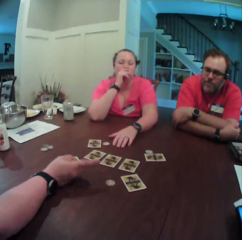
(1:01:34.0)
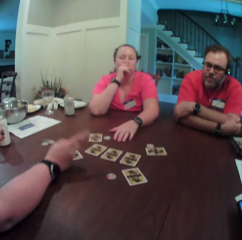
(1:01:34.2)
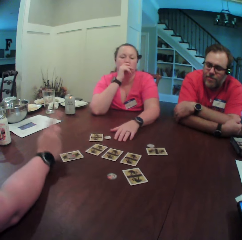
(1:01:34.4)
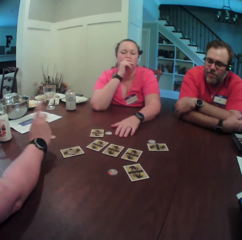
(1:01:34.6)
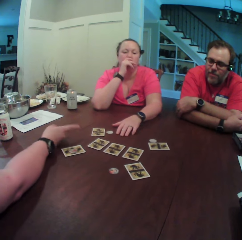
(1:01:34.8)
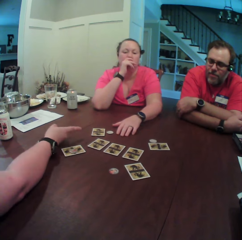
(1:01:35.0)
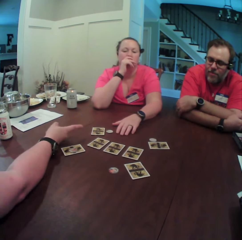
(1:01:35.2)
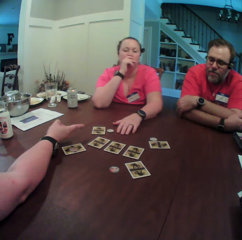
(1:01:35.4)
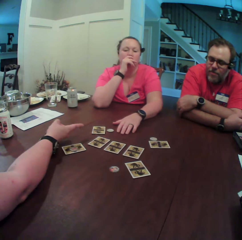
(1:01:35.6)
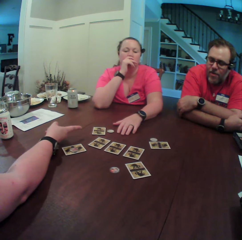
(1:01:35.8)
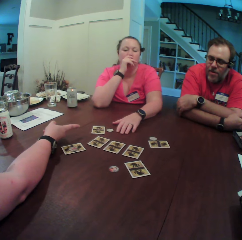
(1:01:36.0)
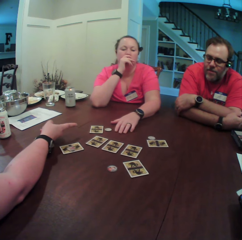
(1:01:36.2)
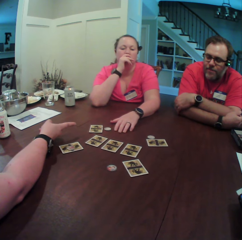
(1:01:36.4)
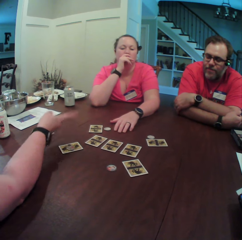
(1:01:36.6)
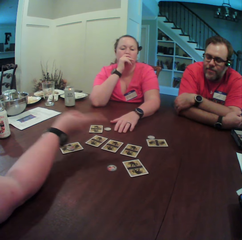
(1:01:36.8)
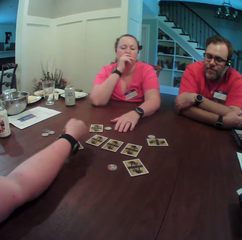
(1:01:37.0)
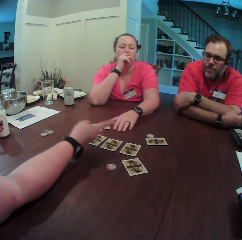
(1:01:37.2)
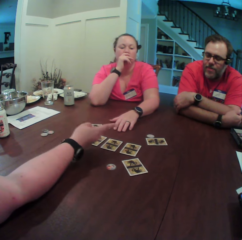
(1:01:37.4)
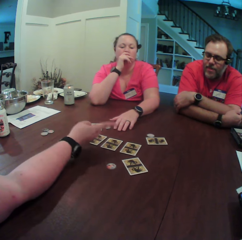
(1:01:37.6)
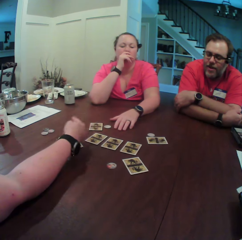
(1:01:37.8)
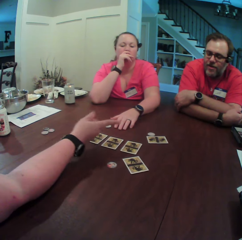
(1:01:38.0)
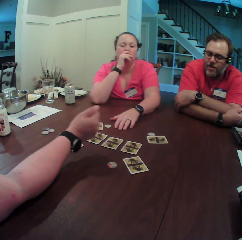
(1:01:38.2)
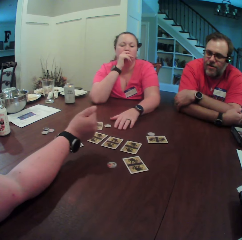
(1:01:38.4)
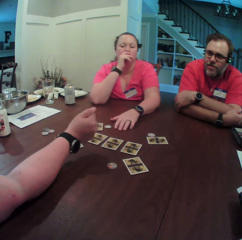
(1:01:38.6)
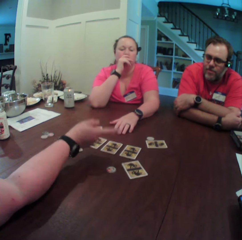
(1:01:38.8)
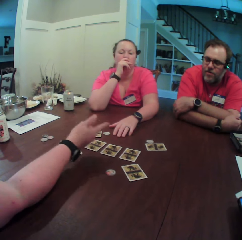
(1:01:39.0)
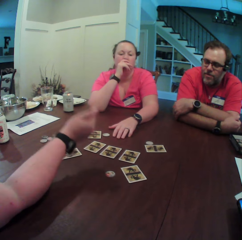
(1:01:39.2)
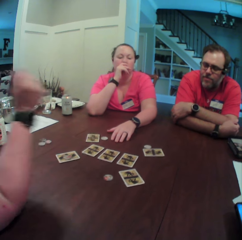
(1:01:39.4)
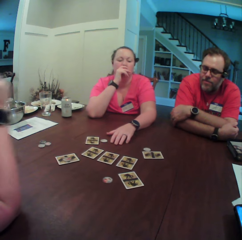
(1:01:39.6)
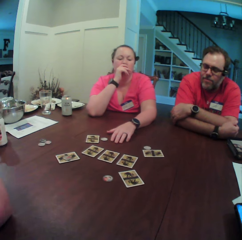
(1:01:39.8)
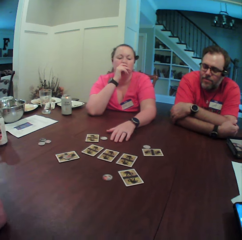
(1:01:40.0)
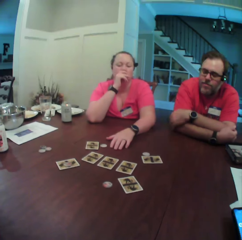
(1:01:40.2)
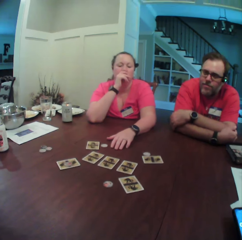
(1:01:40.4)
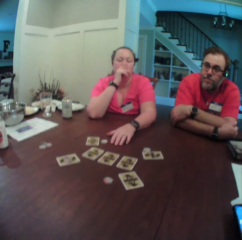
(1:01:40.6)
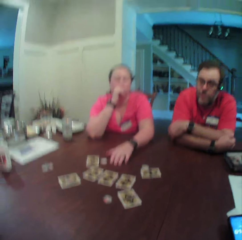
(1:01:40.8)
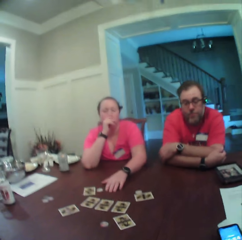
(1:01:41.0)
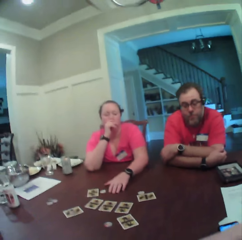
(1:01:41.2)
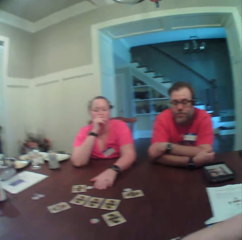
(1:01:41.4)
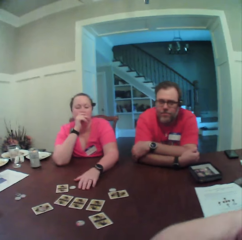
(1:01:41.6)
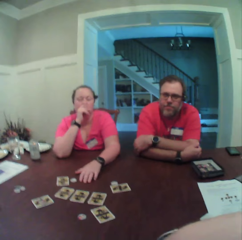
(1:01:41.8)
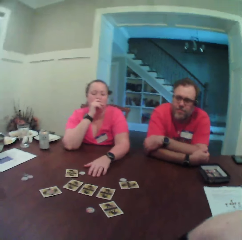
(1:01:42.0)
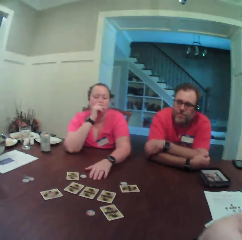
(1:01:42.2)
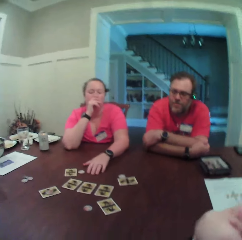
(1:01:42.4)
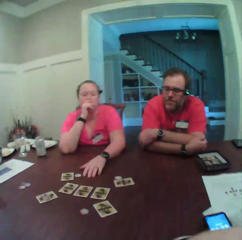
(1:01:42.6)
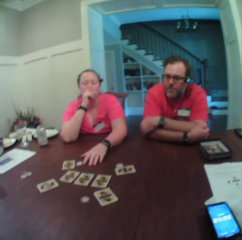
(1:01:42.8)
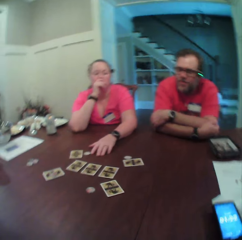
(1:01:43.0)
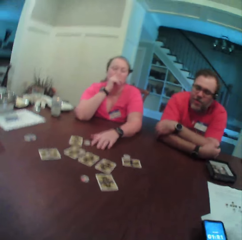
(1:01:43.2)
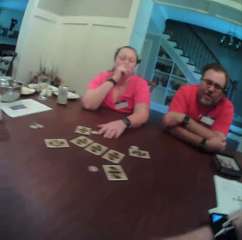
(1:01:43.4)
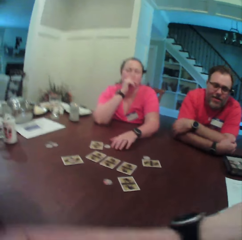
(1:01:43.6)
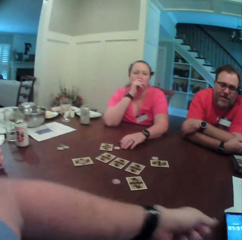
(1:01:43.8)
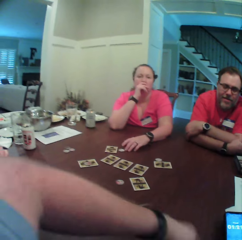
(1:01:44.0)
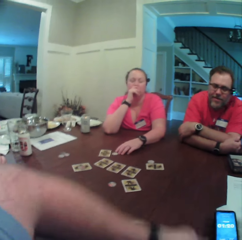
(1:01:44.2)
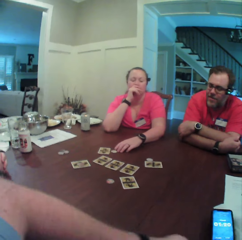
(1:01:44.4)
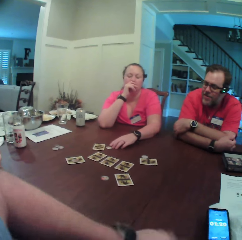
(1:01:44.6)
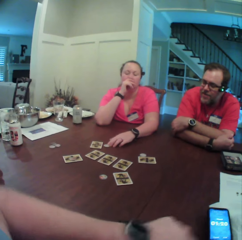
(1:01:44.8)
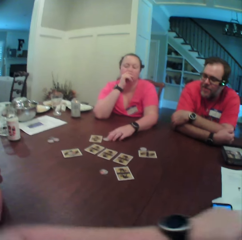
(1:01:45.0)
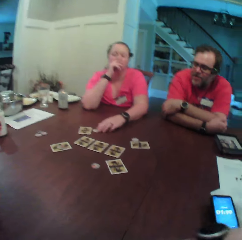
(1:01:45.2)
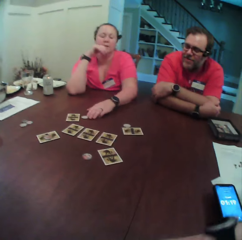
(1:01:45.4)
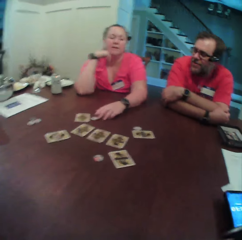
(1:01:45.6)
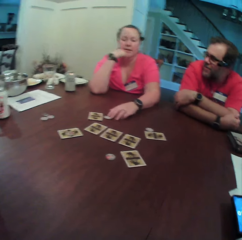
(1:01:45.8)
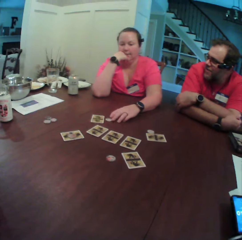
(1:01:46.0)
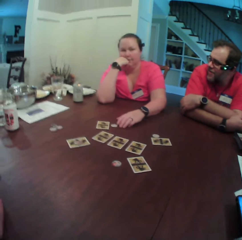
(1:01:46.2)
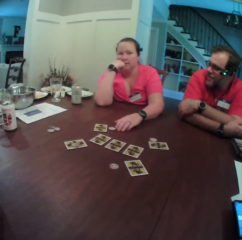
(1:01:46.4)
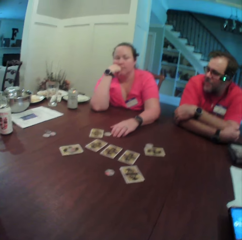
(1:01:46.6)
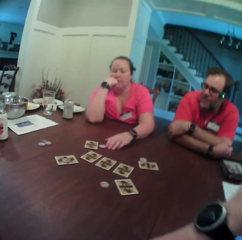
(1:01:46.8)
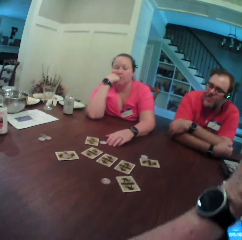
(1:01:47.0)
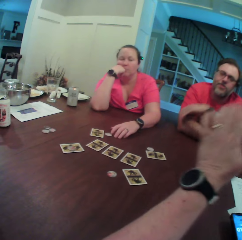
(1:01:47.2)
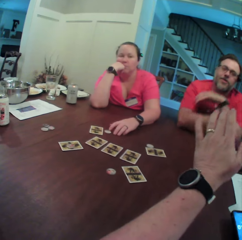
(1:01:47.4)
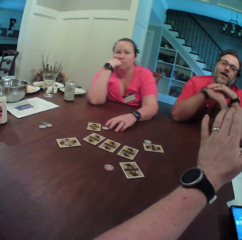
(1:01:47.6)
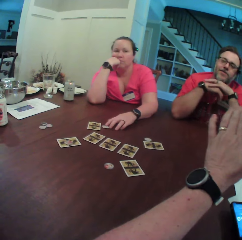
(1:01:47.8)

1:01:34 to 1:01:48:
A woman points at the table with her right hand. The woman points from left to right with her right hand. The camera wearer moves his left hand. He shakes his left hand.

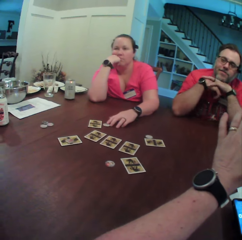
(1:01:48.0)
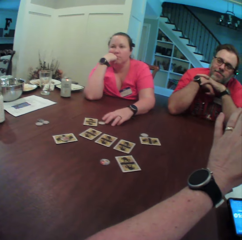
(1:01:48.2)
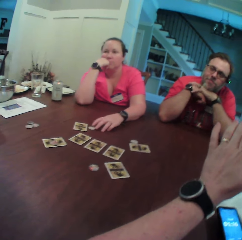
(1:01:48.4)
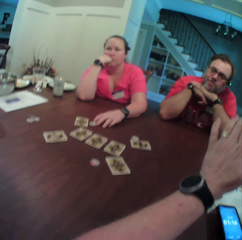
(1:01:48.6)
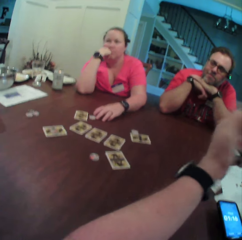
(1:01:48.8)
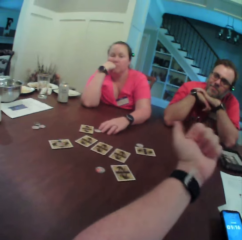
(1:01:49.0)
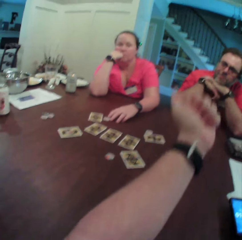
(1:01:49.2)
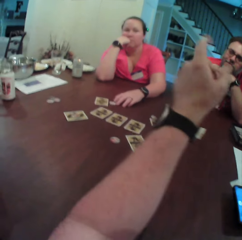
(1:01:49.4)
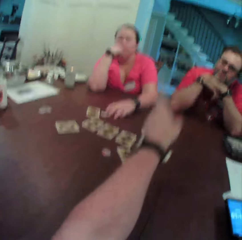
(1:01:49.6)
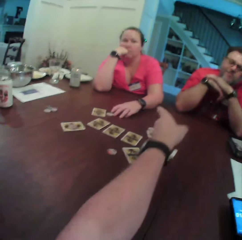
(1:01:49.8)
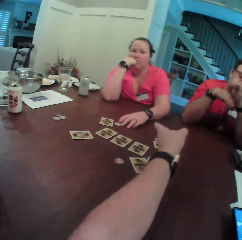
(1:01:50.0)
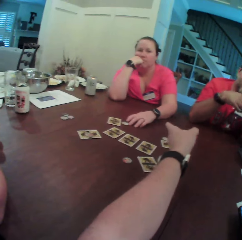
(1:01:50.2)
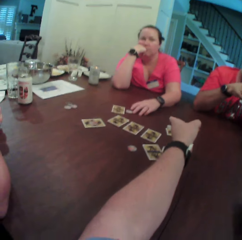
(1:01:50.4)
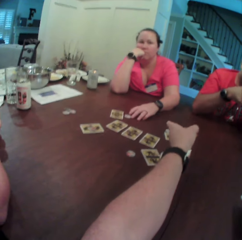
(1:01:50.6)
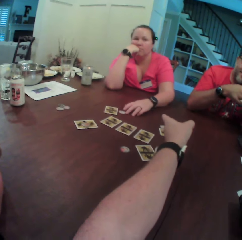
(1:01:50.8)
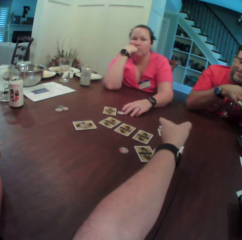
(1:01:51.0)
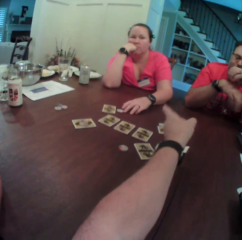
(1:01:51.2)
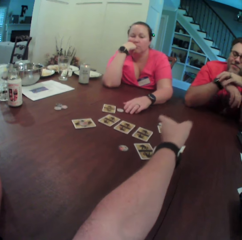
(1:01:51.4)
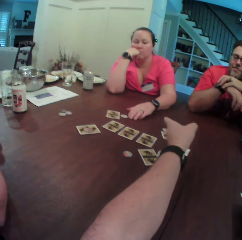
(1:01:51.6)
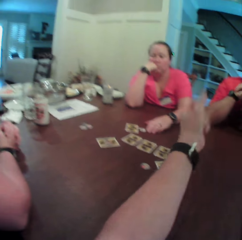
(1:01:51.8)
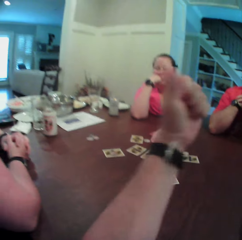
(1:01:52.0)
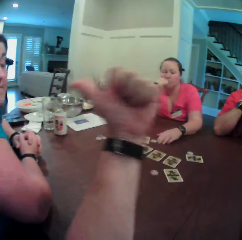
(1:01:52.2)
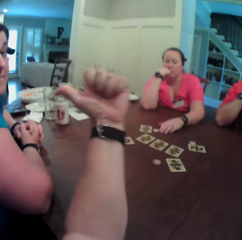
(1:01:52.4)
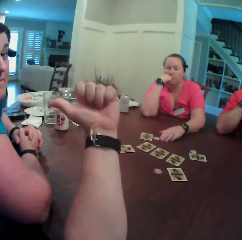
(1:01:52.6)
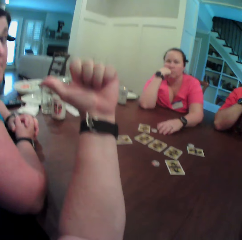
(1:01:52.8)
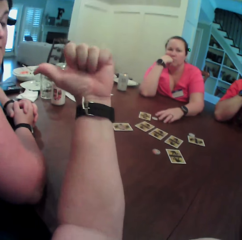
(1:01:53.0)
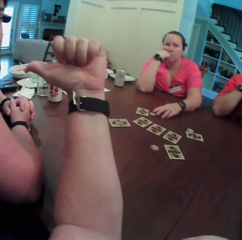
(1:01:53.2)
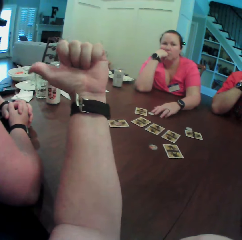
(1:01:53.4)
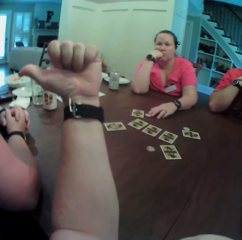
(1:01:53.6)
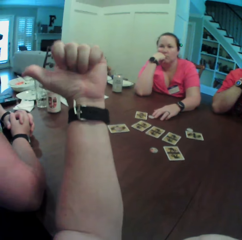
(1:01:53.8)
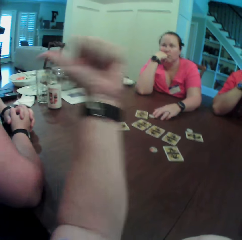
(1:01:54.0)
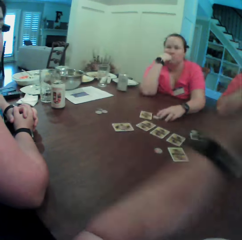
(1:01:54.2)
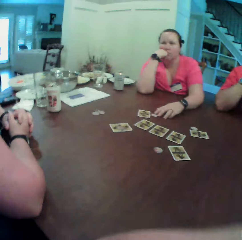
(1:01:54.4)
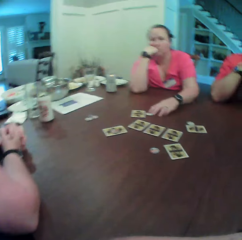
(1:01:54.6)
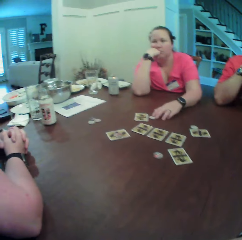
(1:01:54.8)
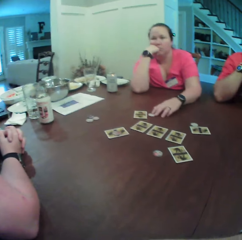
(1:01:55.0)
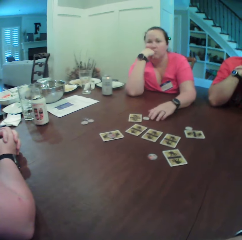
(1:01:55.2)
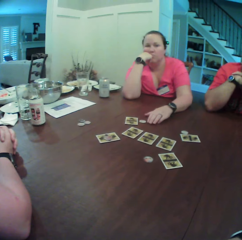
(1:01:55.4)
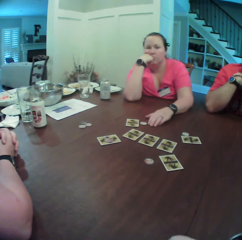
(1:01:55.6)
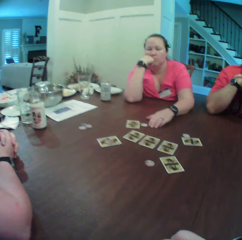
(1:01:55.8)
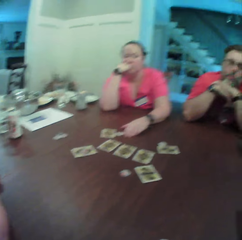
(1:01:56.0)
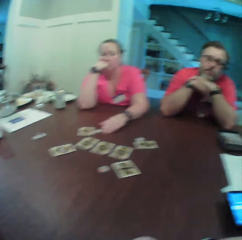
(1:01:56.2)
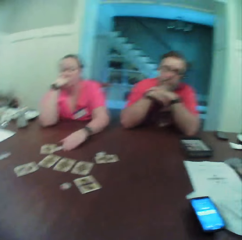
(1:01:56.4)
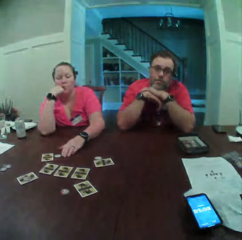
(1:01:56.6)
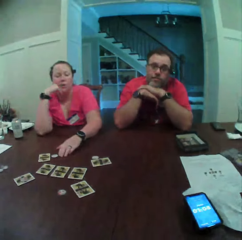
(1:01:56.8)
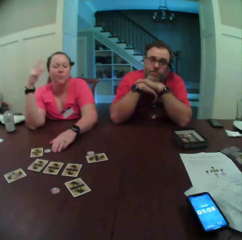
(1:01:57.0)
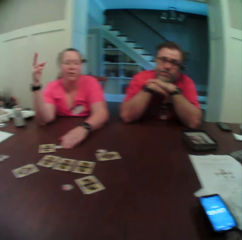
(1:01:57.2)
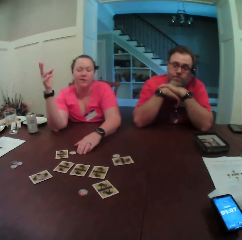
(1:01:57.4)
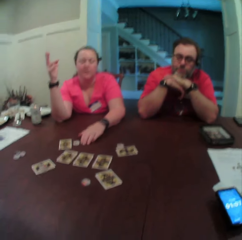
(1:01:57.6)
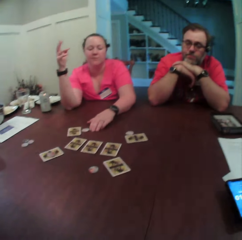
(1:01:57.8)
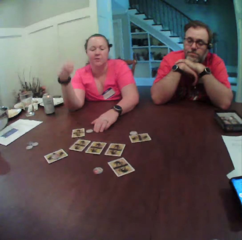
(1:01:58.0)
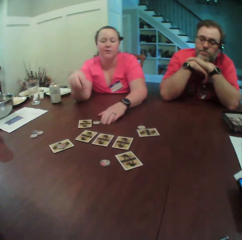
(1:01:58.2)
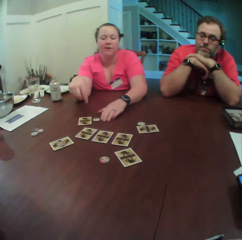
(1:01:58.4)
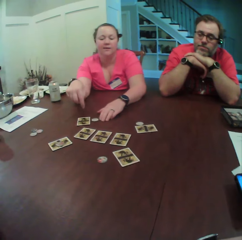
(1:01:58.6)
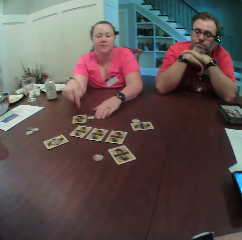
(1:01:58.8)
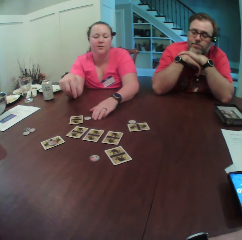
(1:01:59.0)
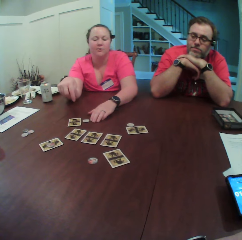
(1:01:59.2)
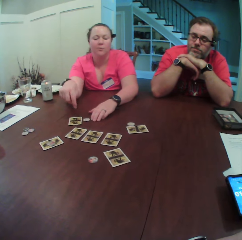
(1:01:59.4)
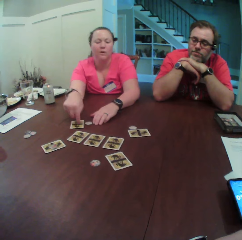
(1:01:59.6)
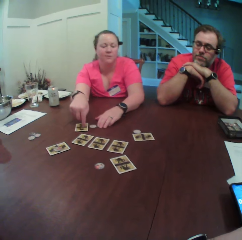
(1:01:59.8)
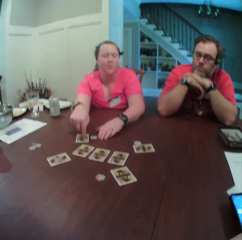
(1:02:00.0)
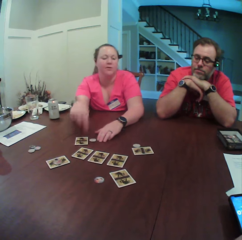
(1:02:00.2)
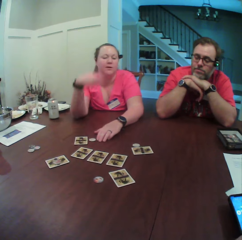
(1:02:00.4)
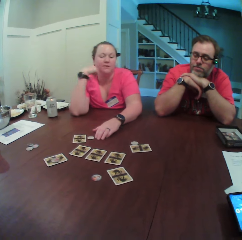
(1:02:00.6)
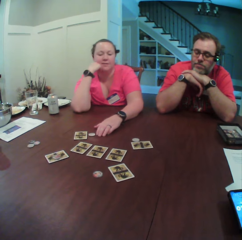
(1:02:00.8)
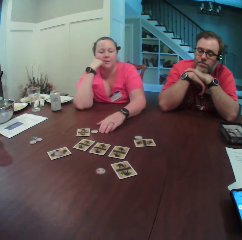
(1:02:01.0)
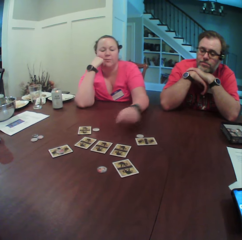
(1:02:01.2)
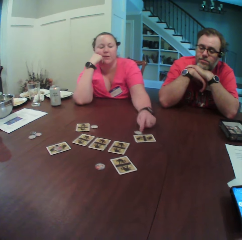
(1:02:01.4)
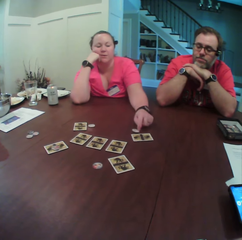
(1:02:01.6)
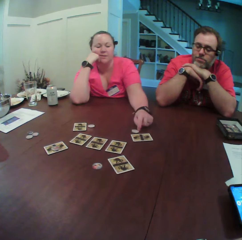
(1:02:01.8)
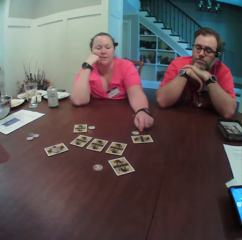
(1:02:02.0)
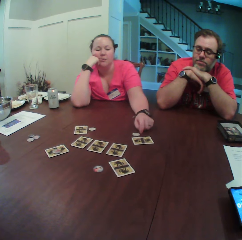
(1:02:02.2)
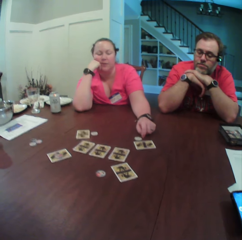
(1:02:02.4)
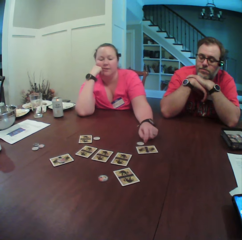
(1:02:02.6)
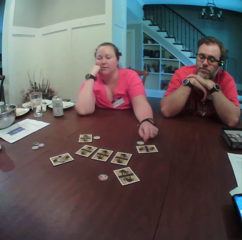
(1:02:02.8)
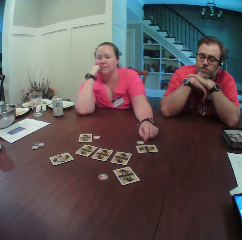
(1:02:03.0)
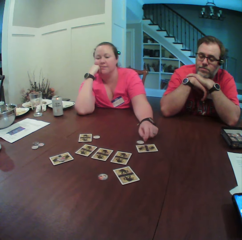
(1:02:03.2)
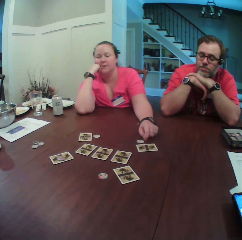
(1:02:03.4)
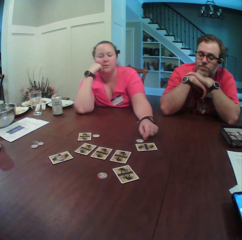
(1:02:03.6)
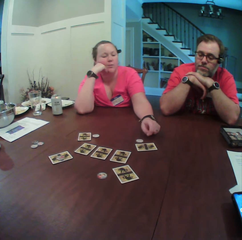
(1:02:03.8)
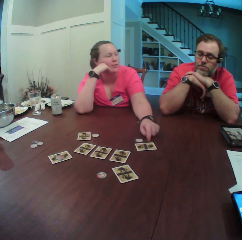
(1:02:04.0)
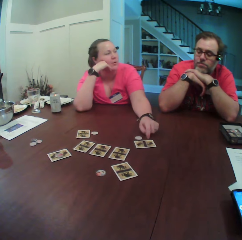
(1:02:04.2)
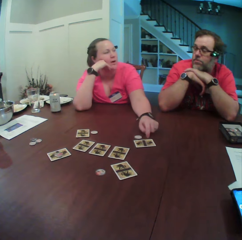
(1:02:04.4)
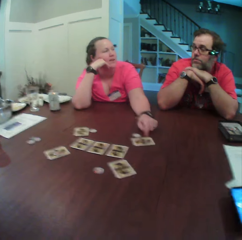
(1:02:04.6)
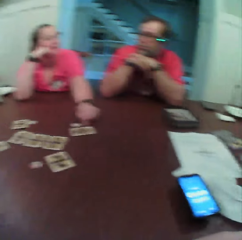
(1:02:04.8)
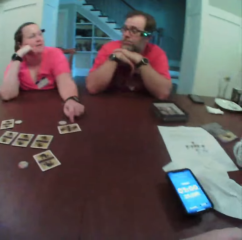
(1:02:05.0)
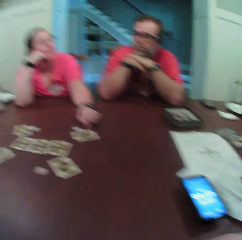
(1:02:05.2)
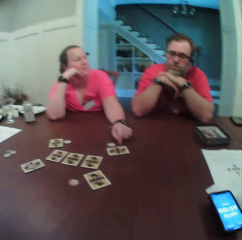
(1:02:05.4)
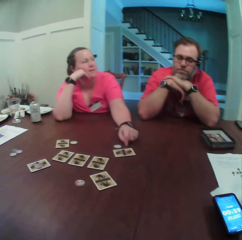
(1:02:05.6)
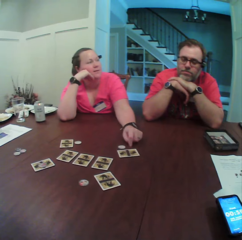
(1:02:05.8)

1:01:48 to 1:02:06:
Someone points at a woman with his left hand. Someone points at another woman with her left thumb. The first woman points upwards with her right hand. She points at the card on the table with her right hand. She touches the card on the table with her right hand. She touches the chip on the table with her right hand.
